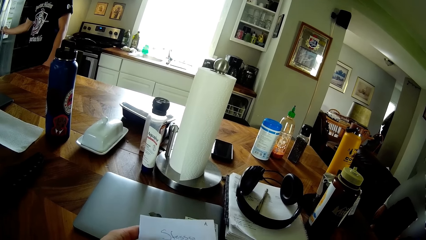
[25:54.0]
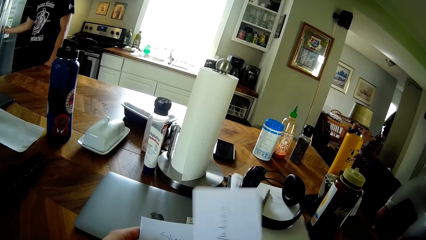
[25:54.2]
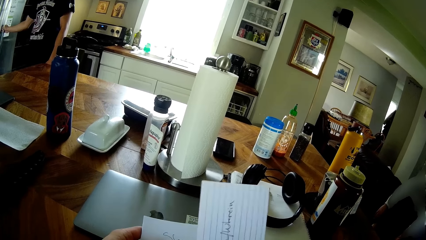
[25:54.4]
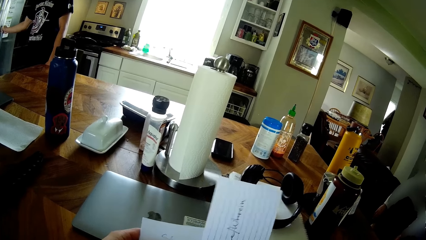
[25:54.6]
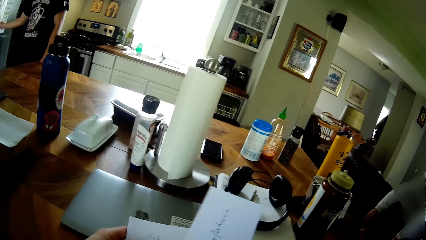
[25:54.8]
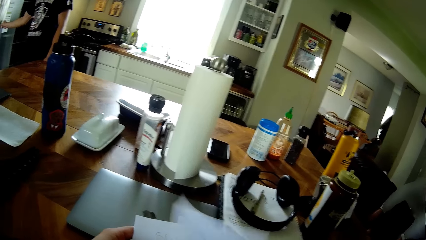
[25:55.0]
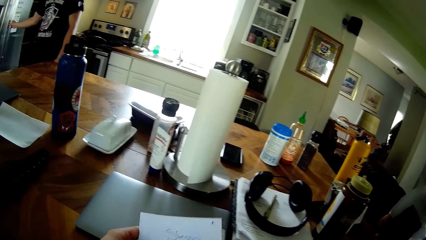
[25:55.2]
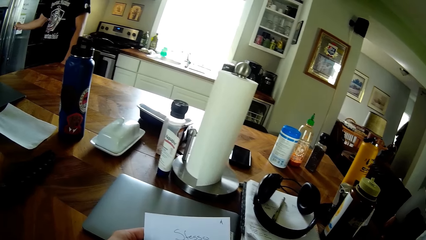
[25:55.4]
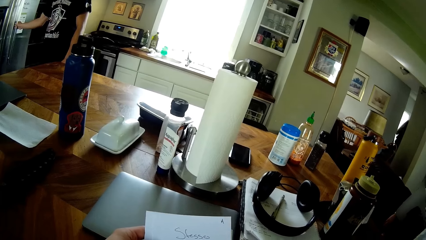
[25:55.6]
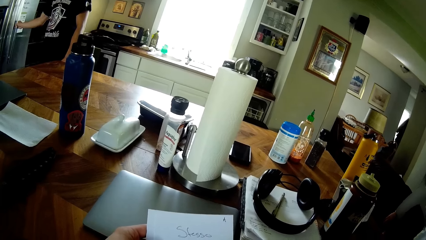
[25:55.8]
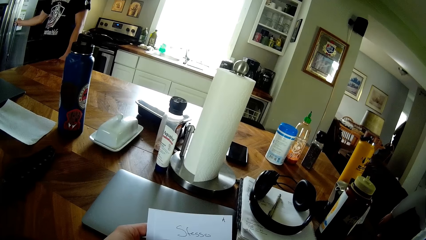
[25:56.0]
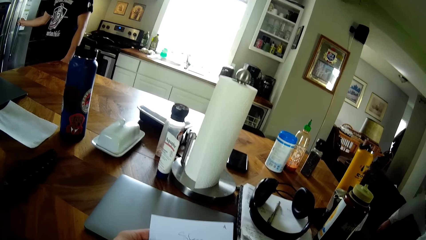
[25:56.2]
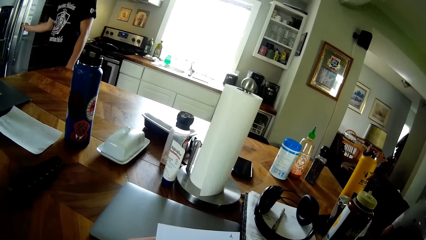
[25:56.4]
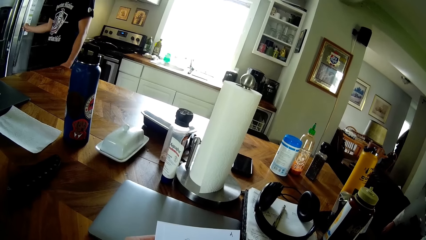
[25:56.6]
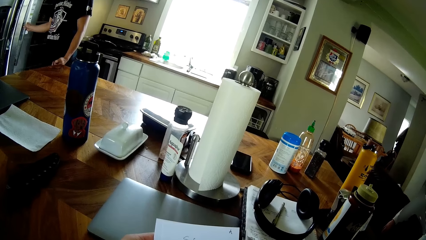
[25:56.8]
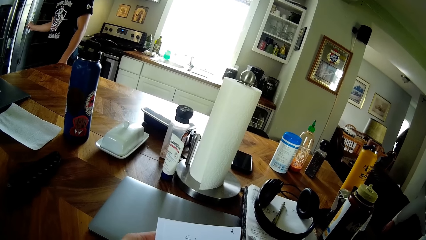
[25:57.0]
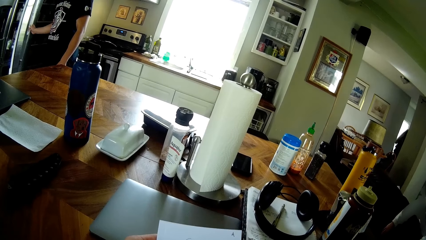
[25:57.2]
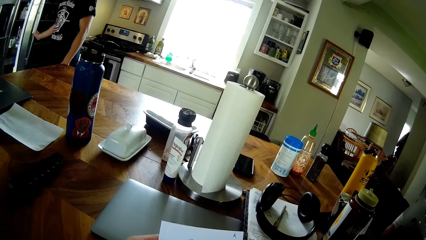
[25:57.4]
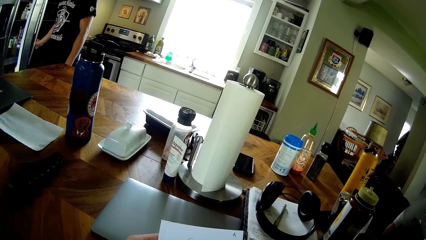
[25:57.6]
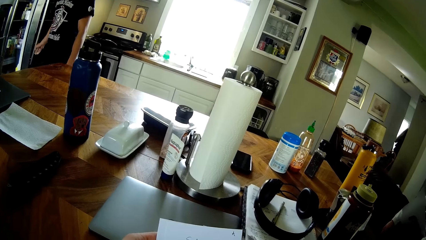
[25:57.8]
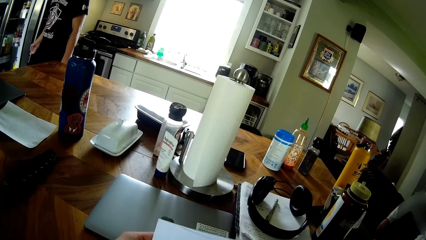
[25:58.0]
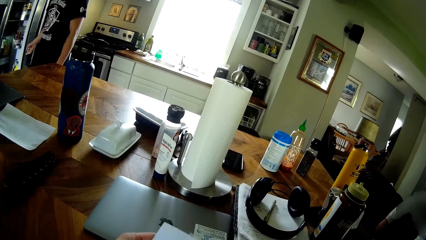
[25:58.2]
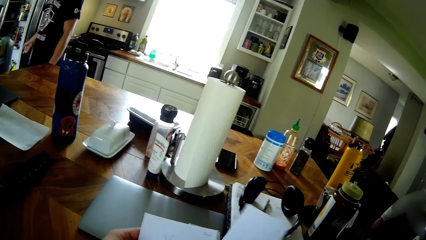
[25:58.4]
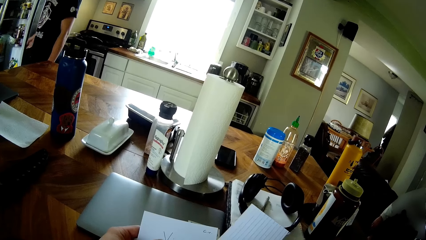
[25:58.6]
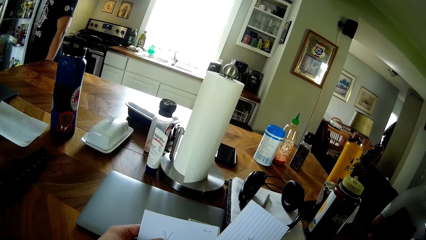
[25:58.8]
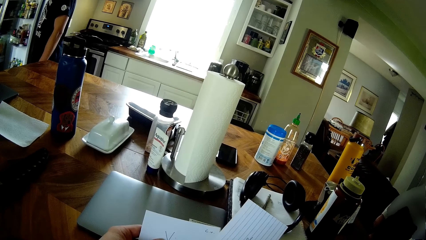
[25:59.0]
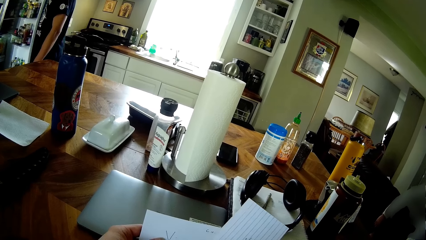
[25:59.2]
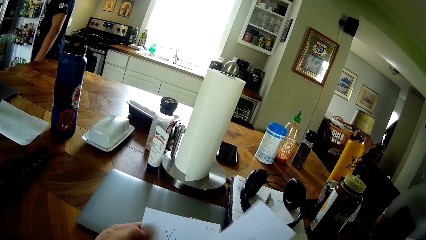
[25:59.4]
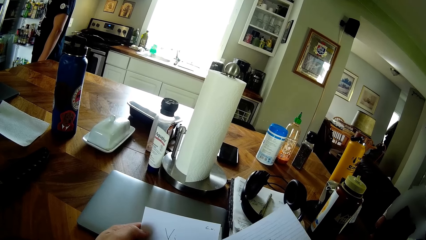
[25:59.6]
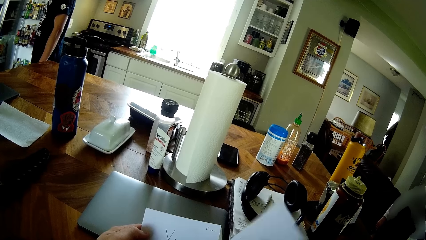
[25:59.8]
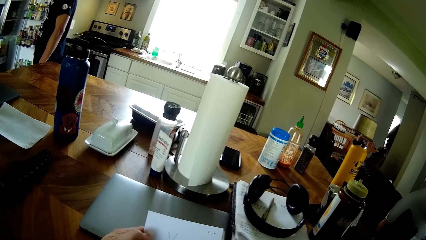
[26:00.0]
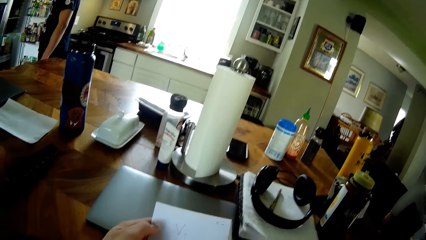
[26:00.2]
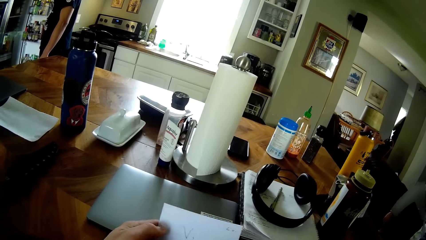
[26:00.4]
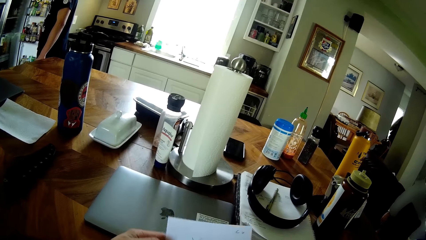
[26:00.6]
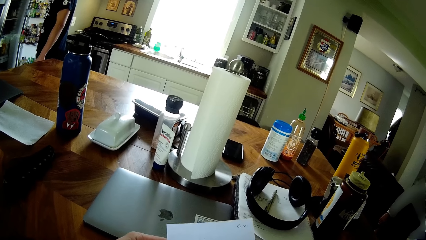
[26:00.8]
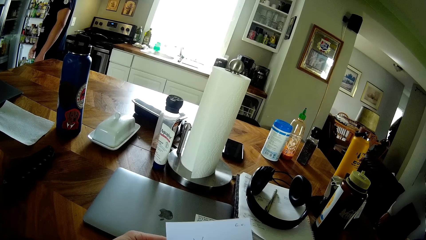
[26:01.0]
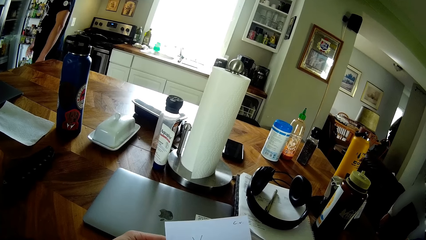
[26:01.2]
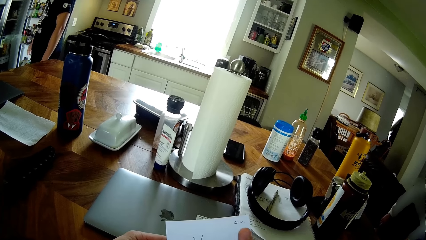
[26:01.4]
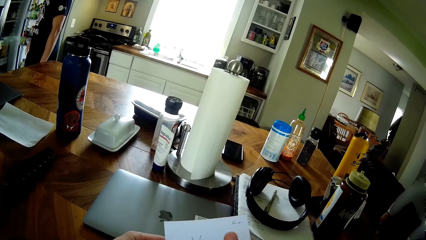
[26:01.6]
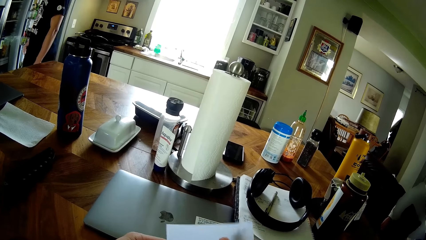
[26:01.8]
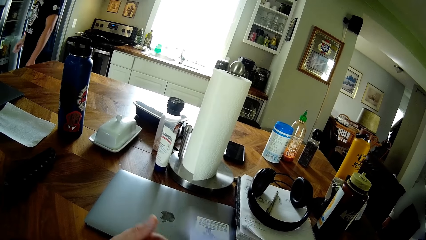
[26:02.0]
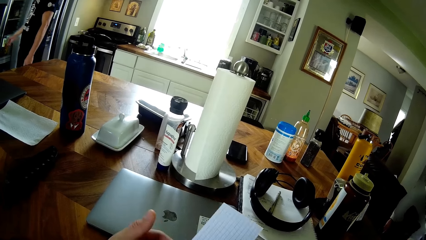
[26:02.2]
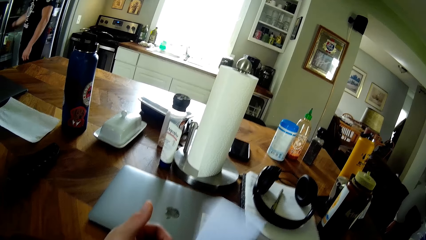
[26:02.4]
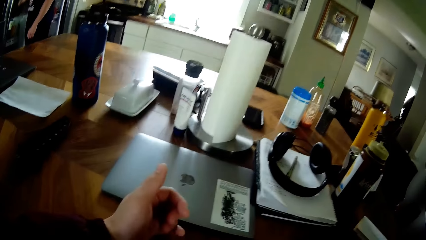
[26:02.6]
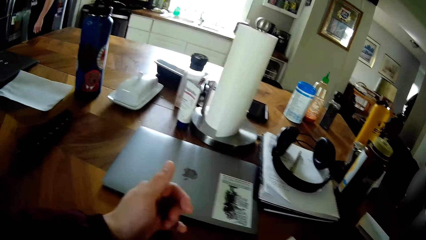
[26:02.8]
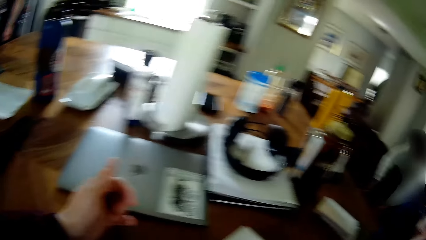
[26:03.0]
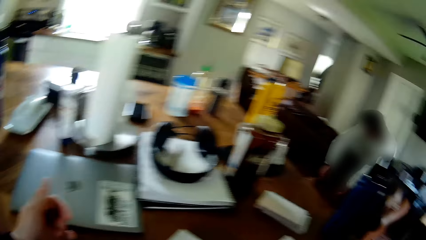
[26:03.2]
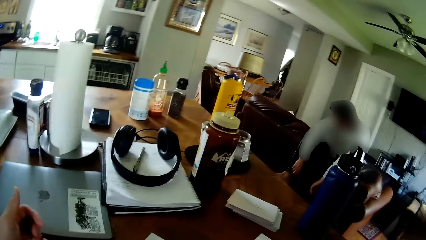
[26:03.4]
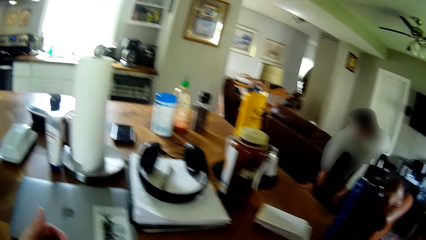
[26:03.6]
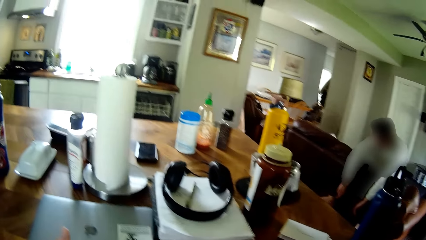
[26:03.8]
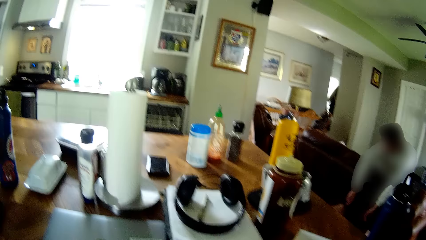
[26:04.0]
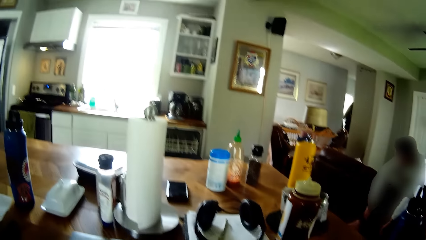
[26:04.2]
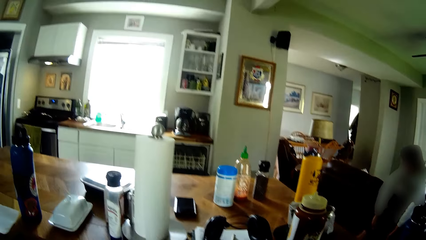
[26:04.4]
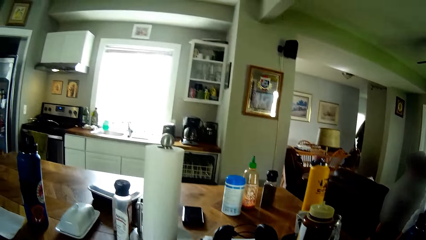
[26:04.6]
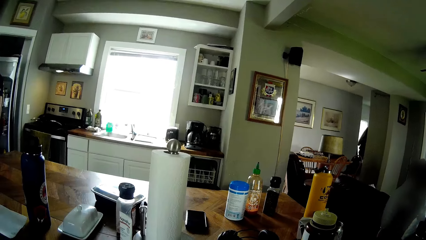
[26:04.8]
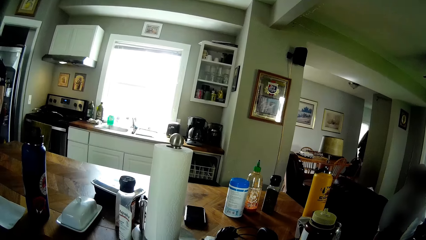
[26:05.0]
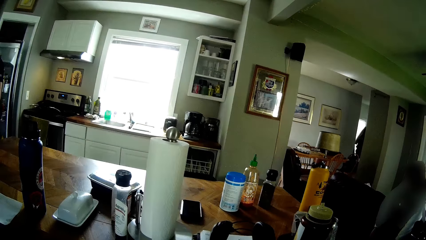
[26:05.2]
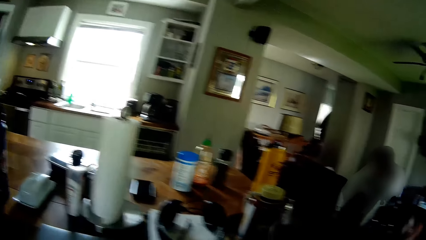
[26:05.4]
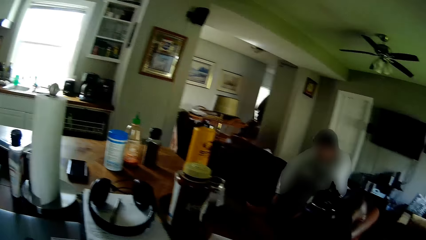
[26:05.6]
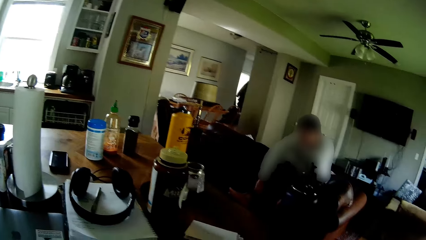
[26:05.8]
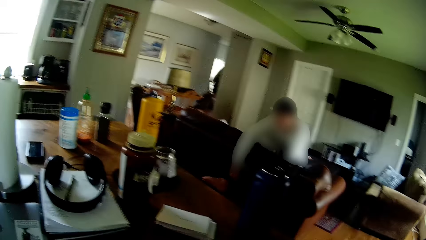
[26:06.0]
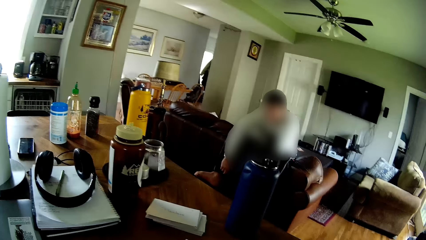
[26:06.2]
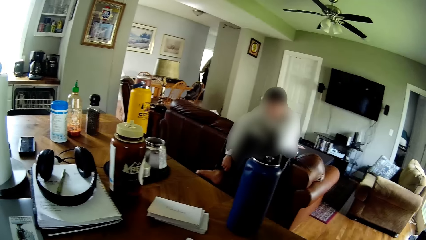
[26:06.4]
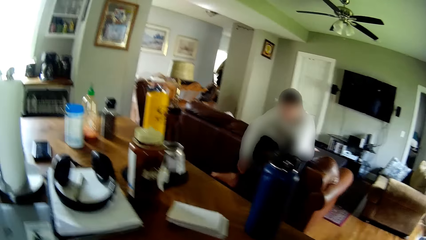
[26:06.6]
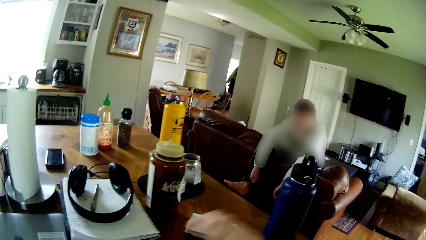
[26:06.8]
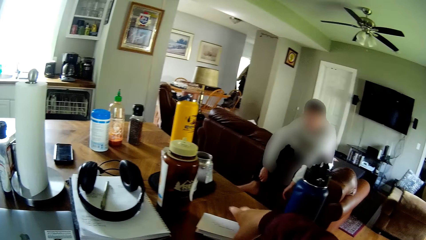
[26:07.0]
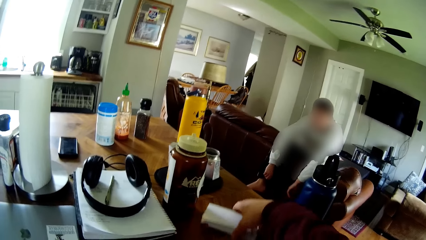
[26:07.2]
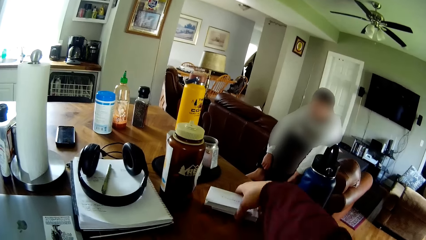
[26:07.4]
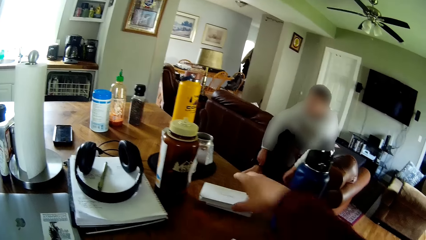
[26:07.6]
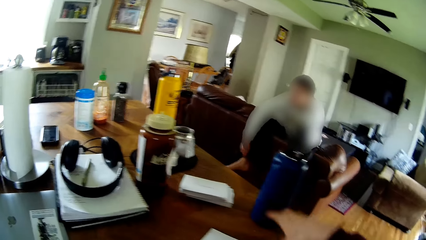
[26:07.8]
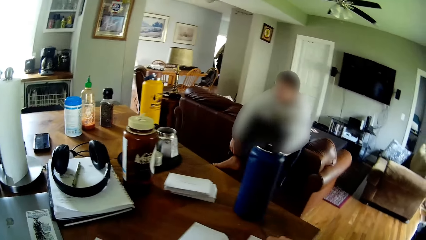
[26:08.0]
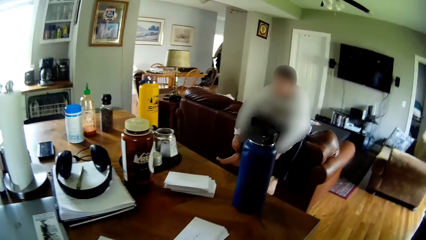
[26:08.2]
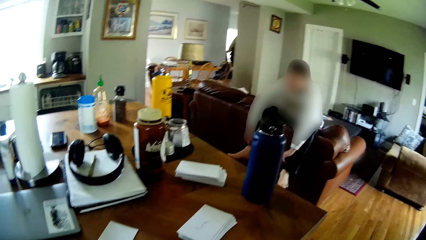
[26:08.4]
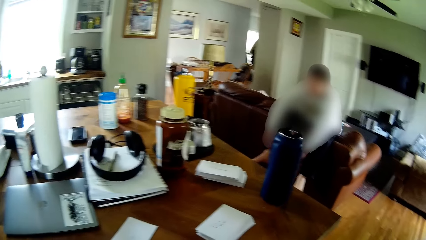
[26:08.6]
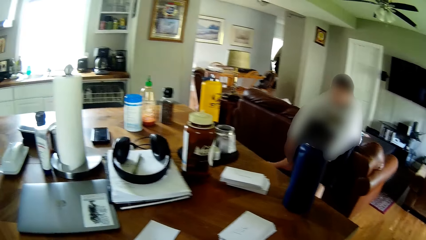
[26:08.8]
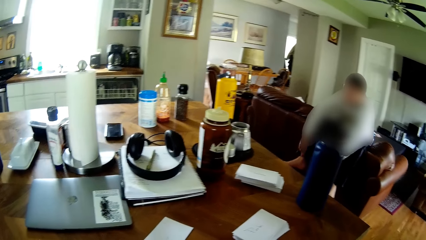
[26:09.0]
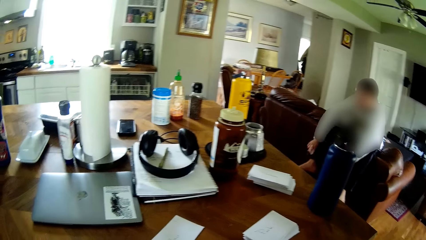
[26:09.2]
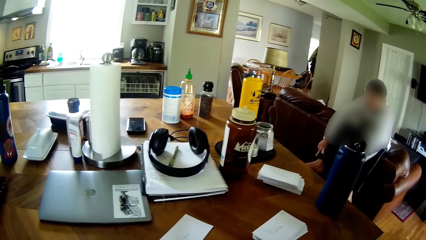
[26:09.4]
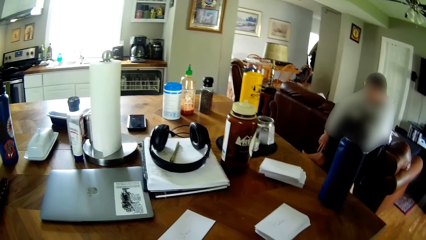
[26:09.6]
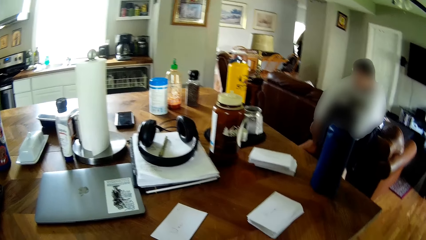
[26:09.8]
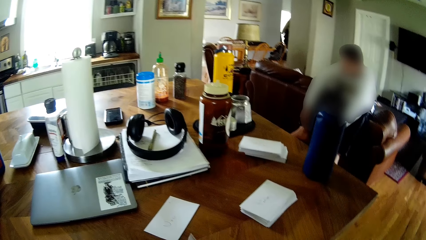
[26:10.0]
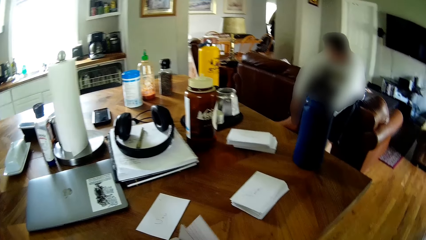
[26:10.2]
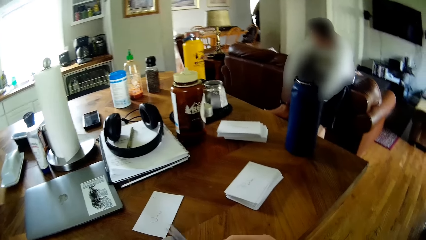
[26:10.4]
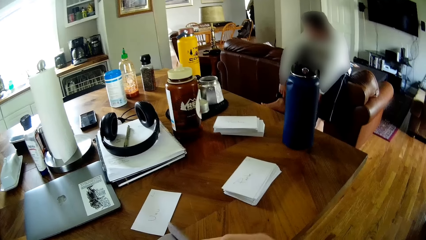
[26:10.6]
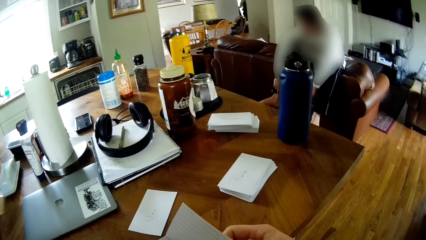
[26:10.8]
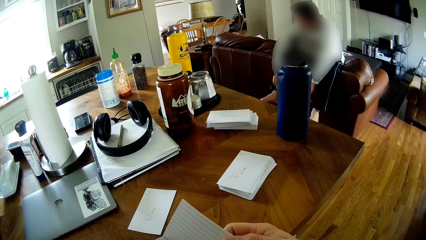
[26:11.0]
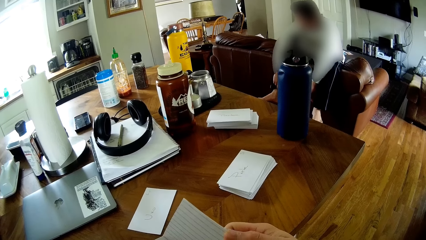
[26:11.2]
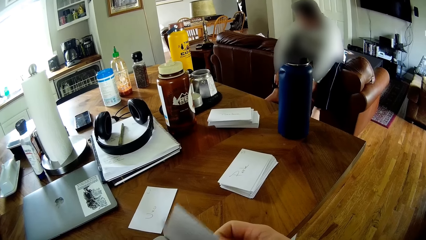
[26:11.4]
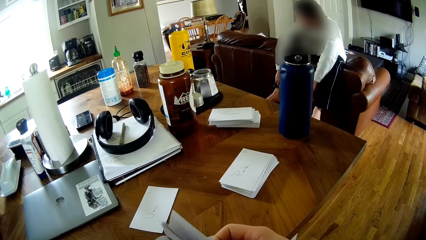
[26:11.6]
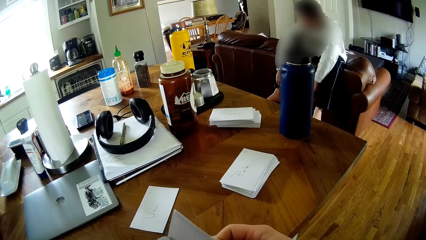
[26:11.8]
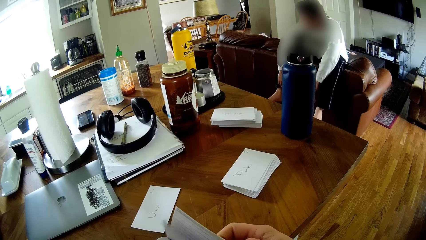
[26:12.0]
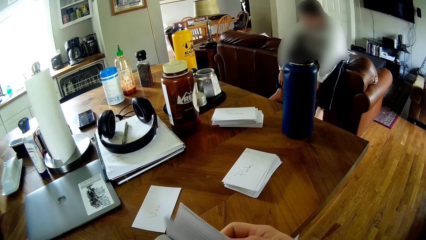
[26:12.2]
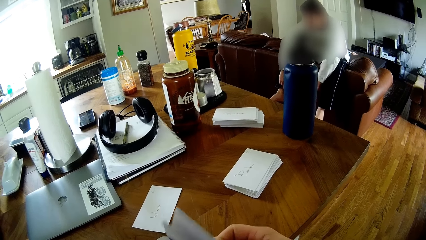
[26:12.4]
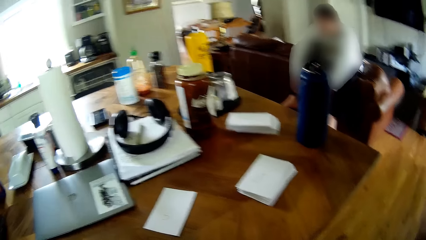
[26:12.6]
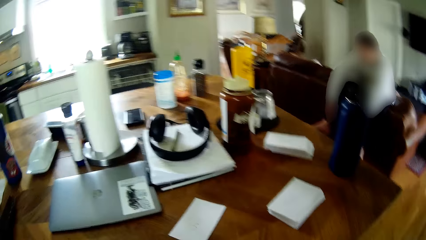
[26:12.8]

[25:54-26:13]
The camera wearer removes a paper from the papers in his left hand with his right hand. He does it again. He stares round the room. A man sits on the sofa in the room. The camera wearer moves a stack of papers or paper cards on the table with his left hand. He picks up the stack of papers on the table with his right hand. He checks the stack of papers with both hands. He shuffles the paper cards in his hands.
